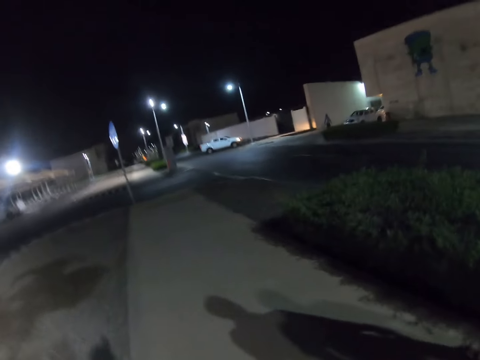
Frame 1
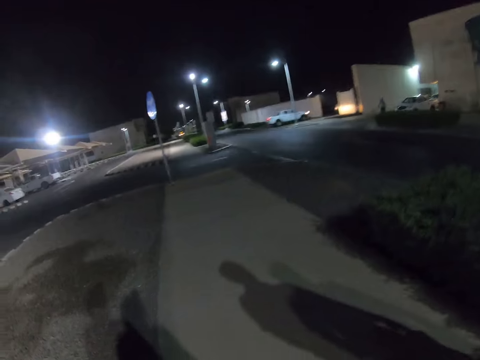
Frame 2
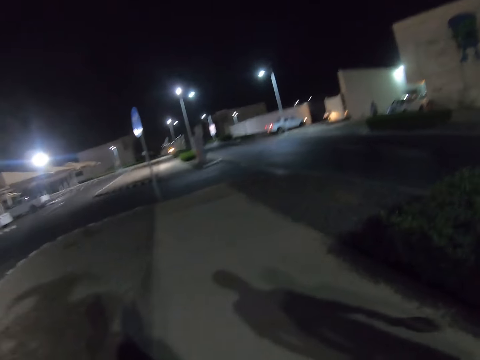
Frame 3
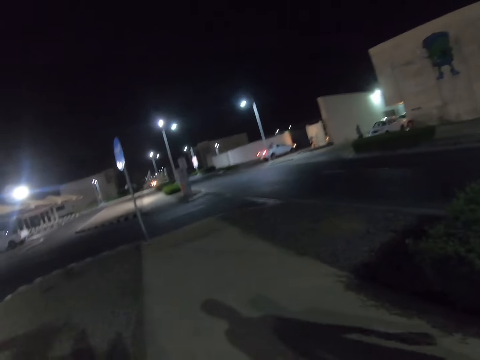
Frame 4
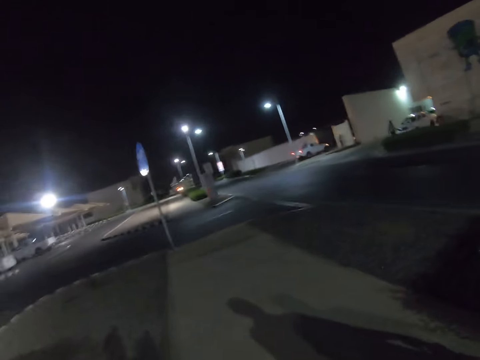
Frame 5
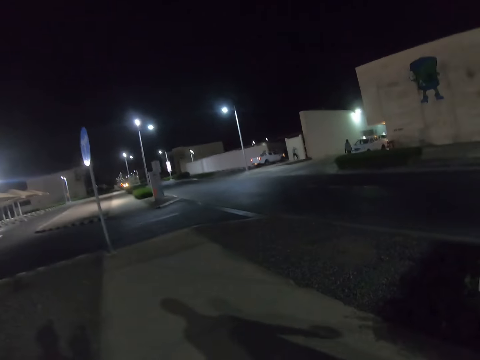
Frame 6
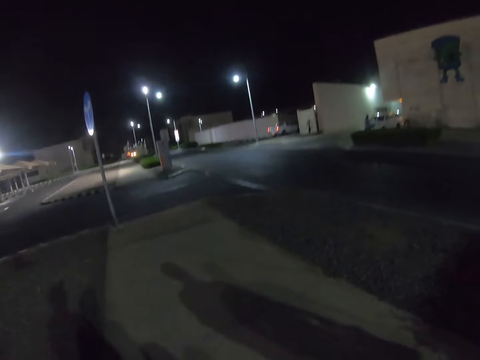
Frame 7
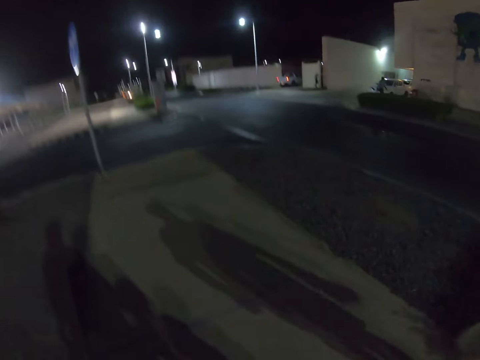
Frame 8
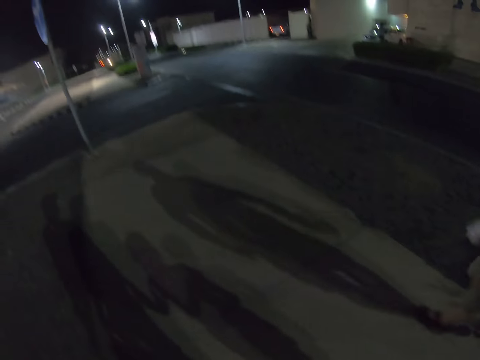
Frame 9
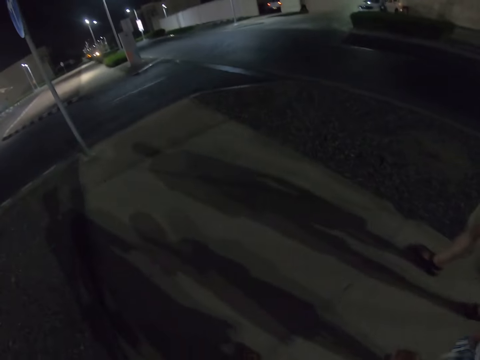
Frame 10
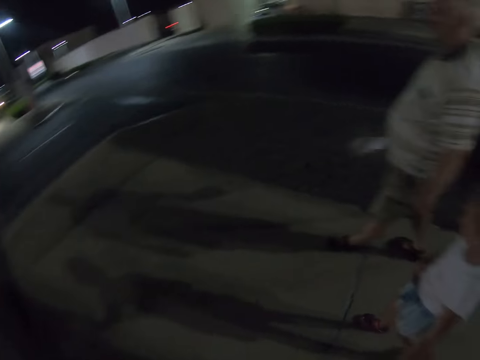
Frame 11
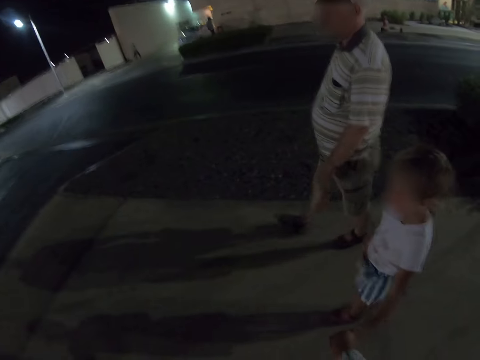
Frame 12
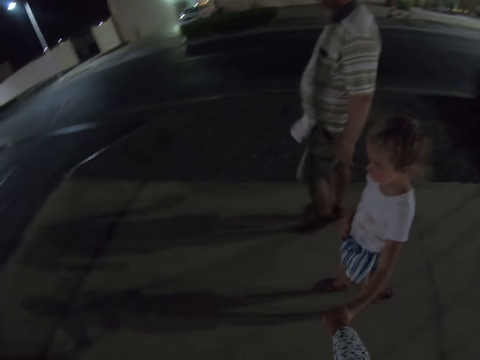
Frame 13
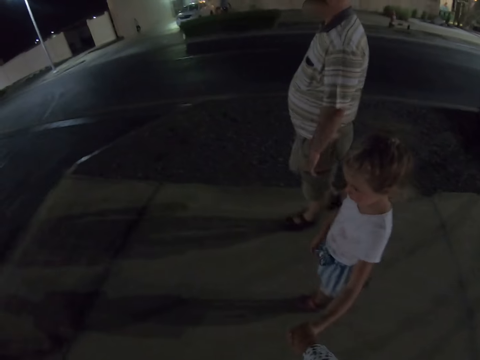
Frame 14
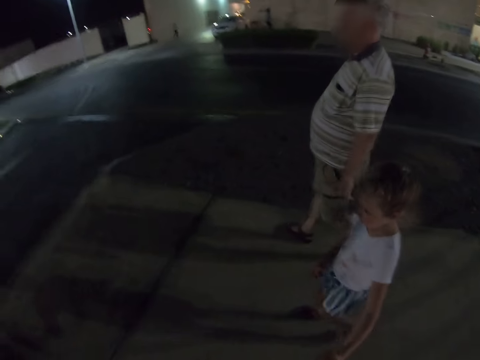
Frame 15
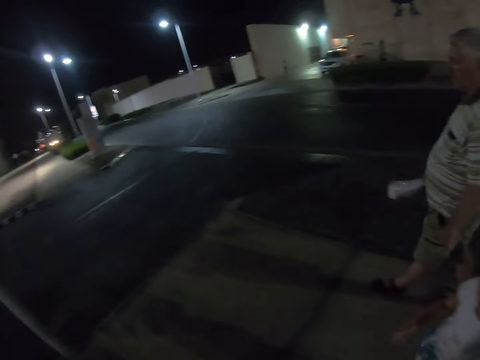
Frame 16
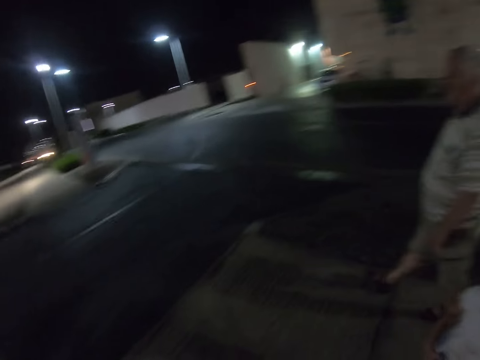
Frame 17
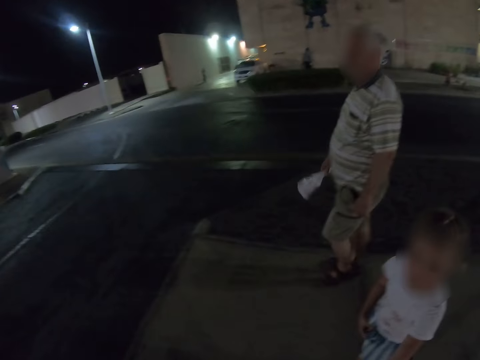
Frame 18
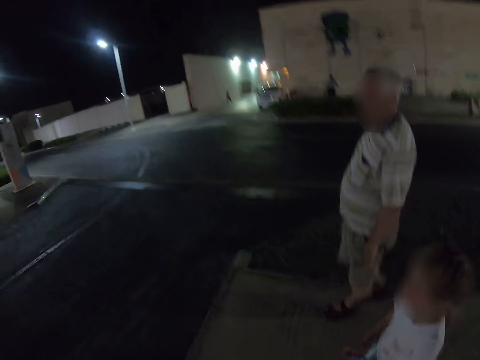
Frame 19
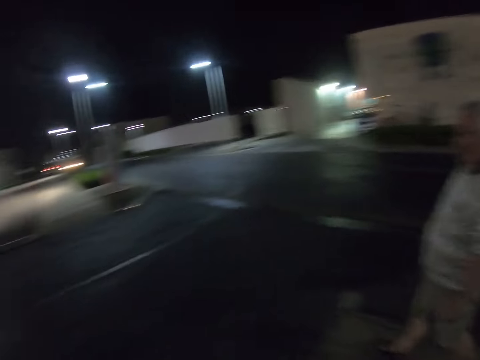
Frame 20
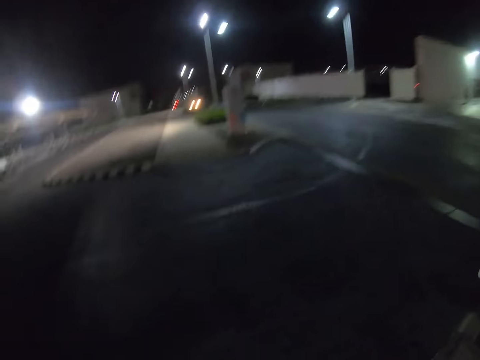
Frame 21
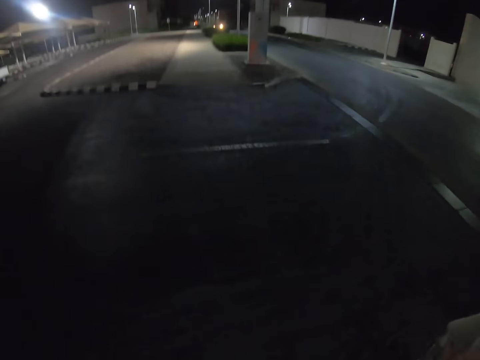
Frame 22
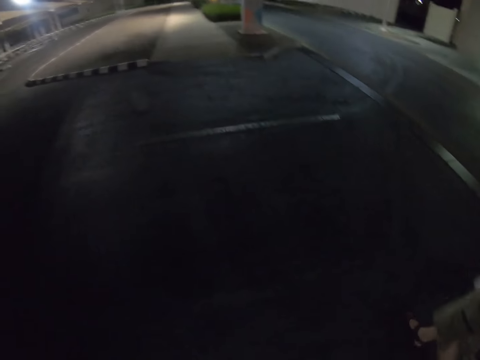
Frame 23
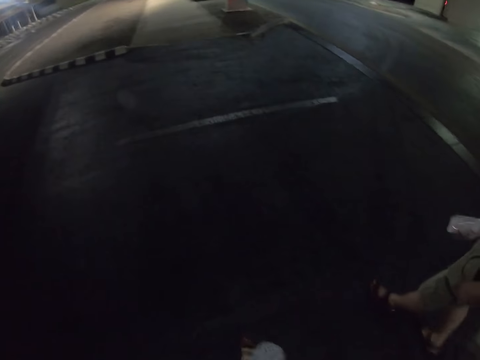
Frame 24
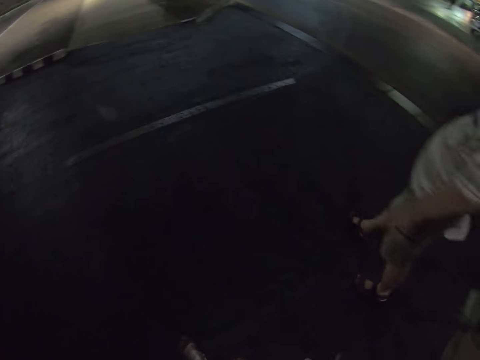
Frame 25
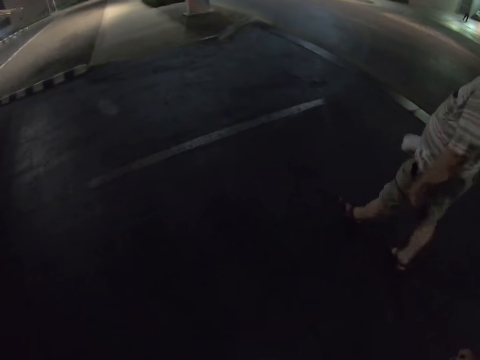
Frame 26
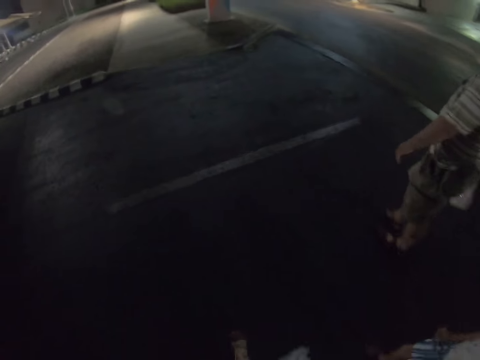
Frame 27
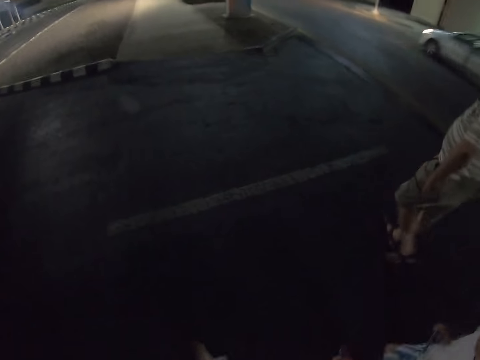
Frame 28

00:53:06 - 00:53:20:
Someone looks at the camera wearer.

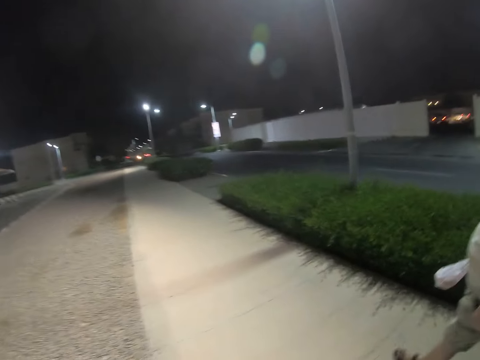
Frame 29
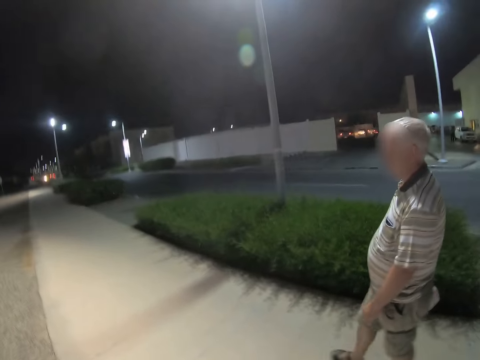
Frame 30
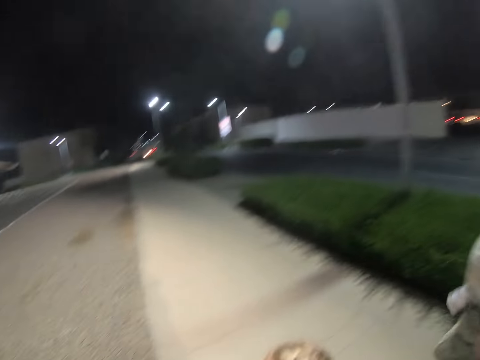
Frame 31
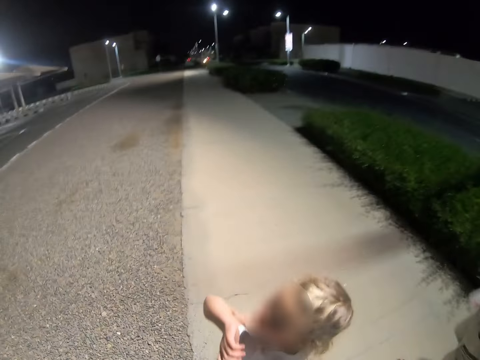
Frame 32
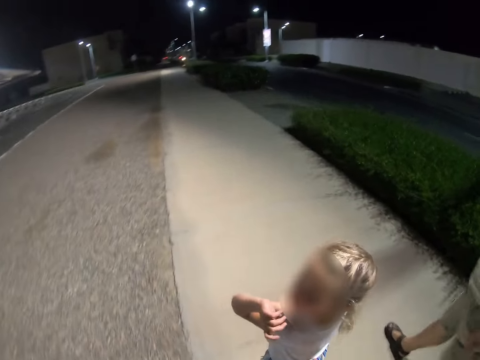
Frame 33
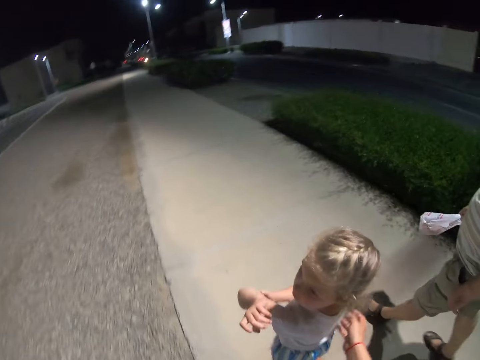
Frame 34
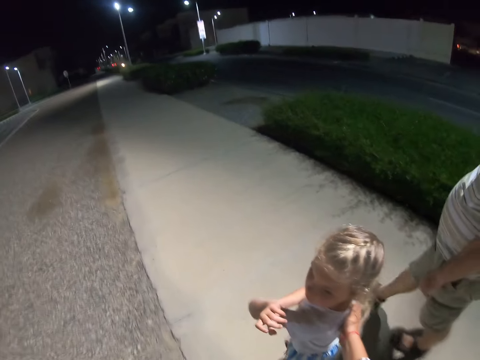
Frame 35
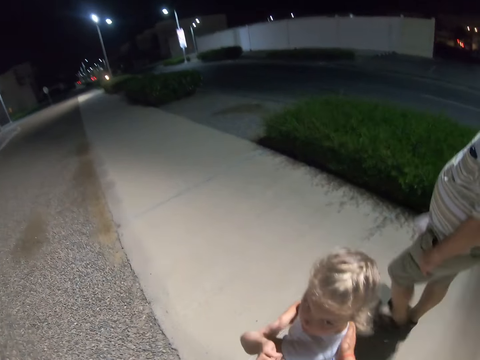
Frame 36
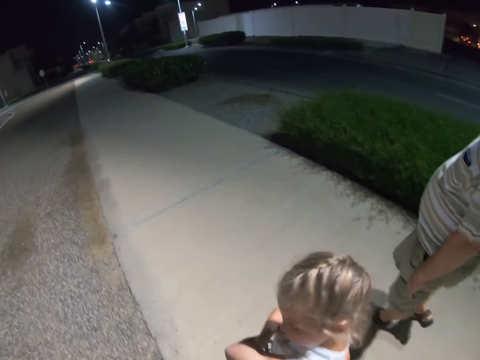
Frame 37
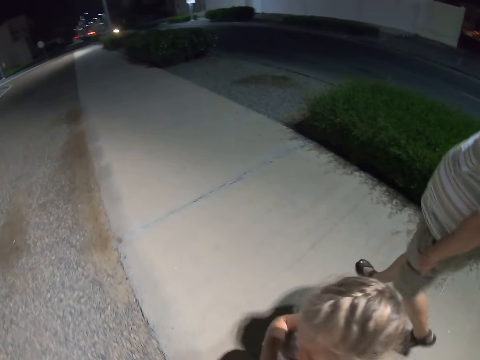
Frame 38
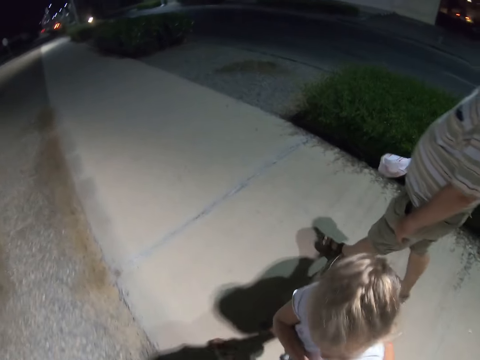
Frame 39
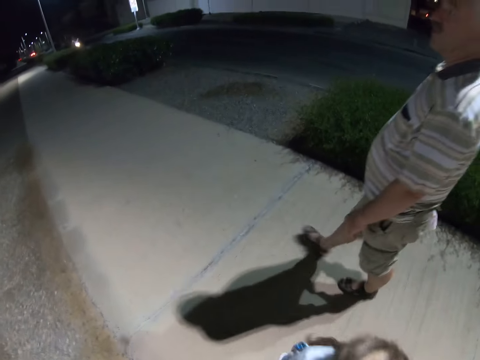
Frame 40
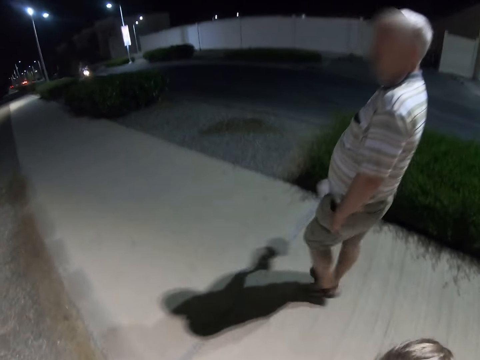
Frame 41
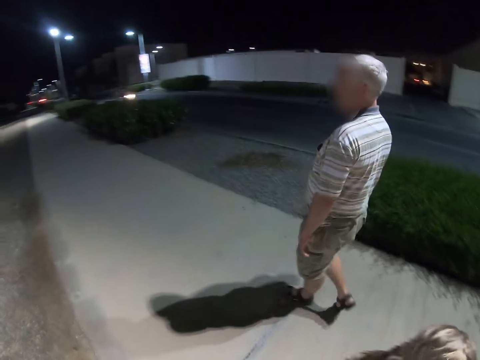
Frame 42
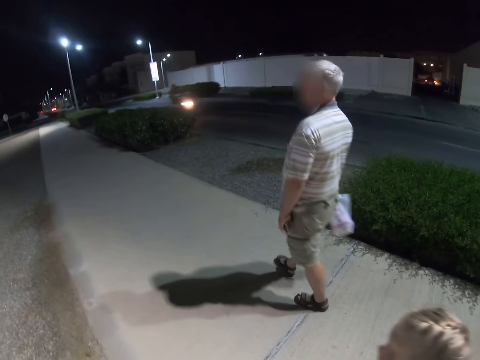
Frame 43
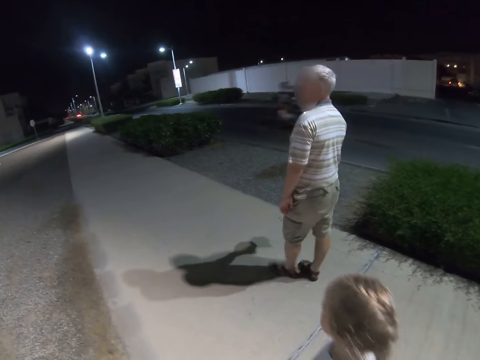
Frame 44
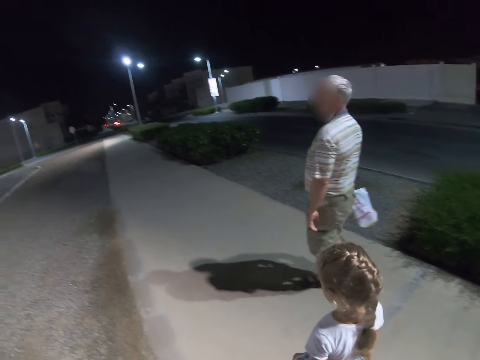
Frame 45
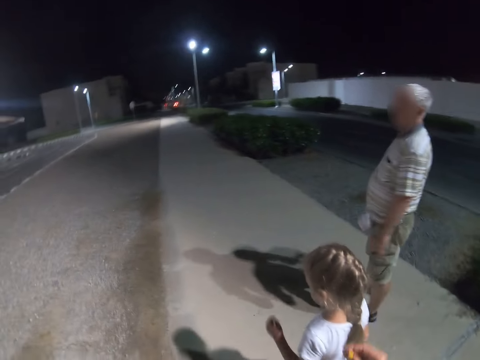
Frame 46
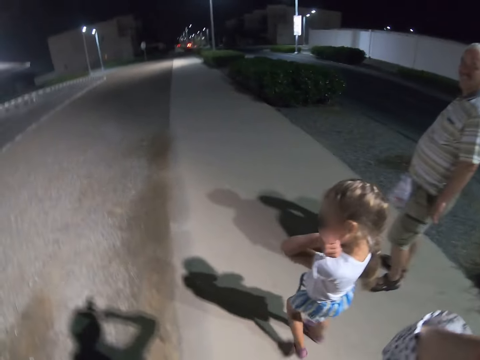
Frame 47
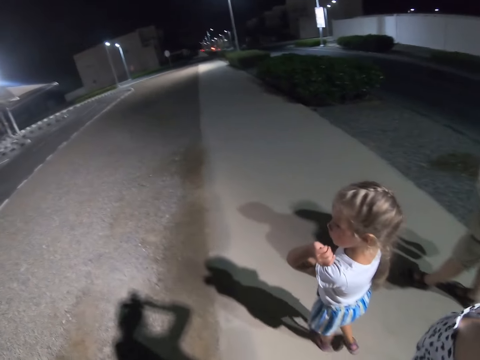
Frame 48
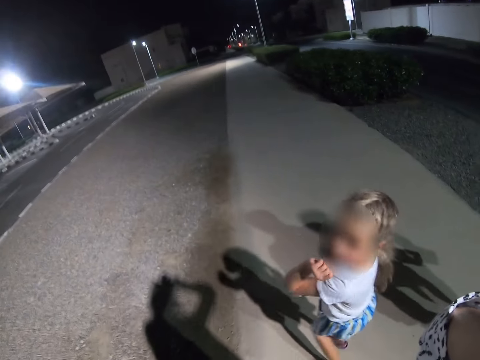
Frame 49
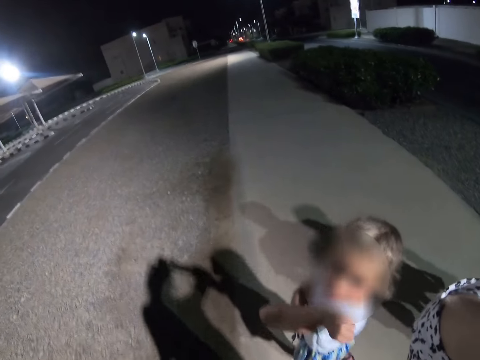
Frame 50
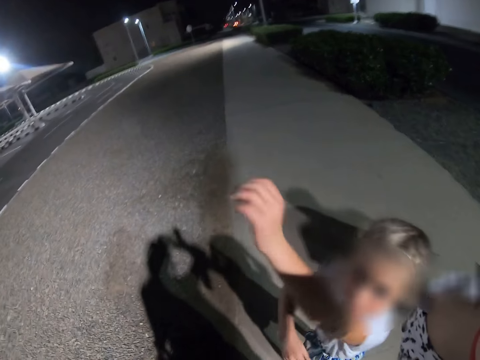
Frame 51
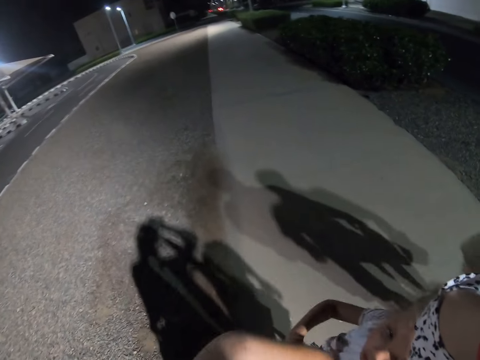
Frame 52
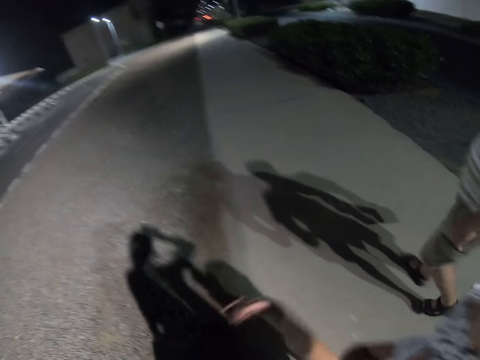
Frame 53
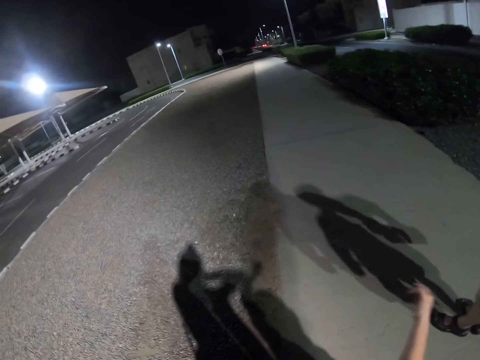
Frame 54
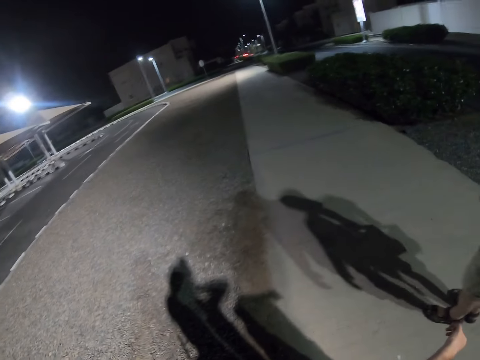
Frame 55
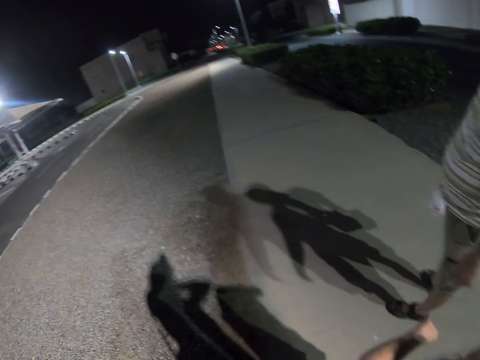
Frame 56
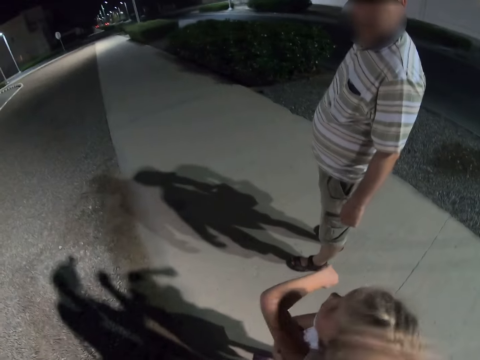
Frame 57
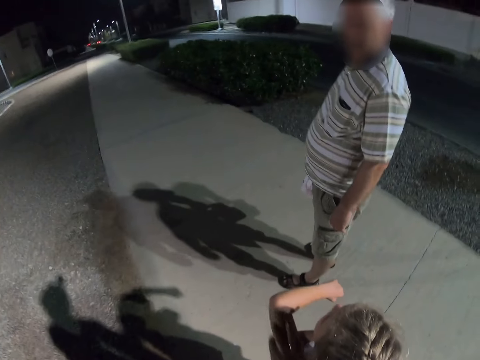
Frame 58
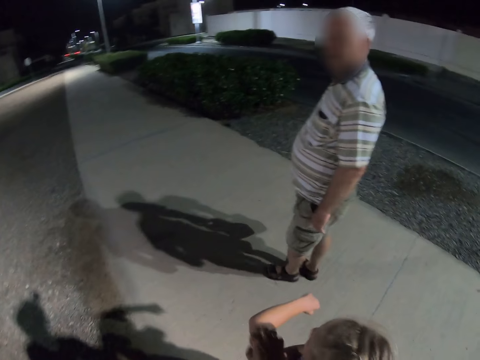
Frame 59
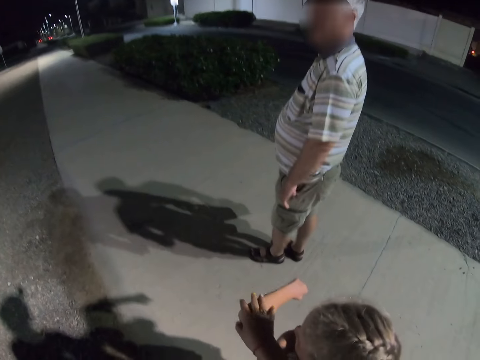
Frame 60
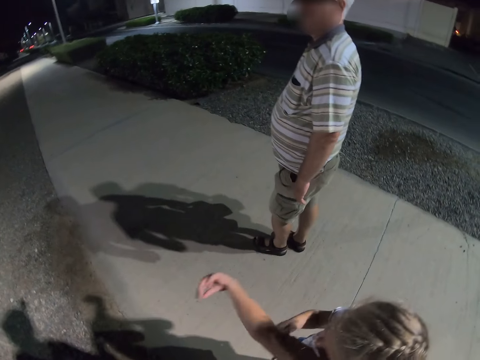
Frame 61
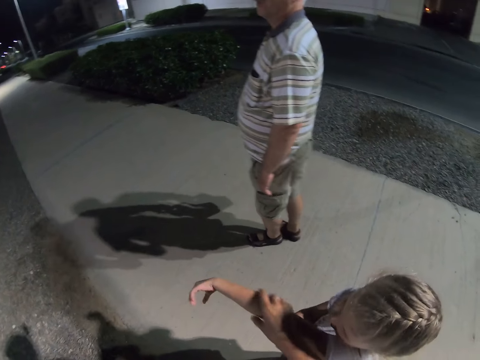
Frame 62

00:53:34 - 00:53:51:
Someone looks up. The camera wearer touches the back of a child. The child rubs her left elbow. The camera wearer looks around. Someone looks at the camera wearer. The camera wearer stops walking together with the child and a man. They rub the left elbow of the child.
